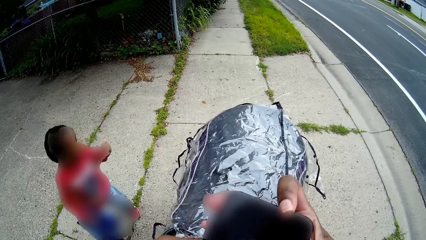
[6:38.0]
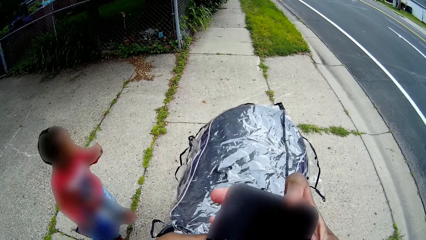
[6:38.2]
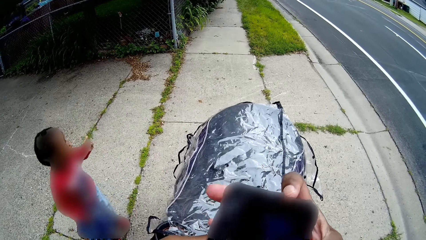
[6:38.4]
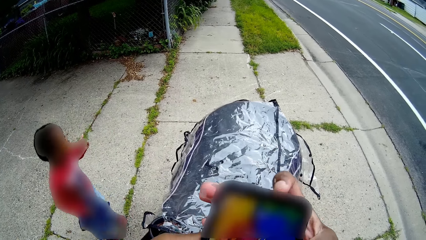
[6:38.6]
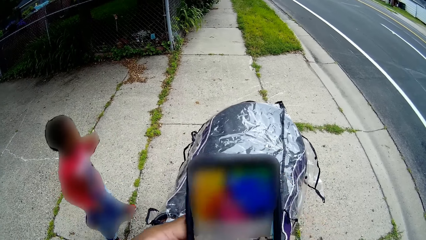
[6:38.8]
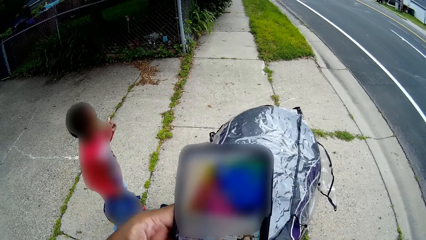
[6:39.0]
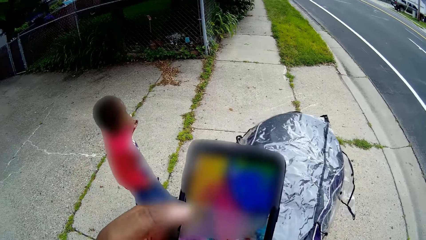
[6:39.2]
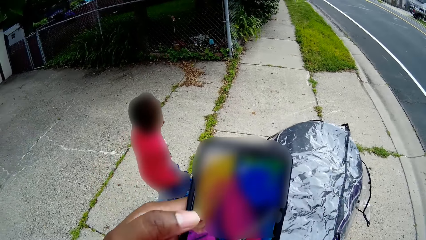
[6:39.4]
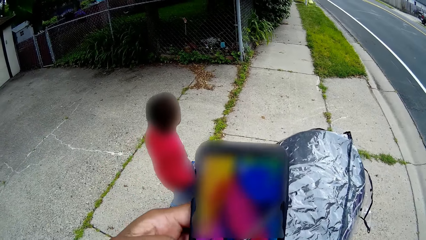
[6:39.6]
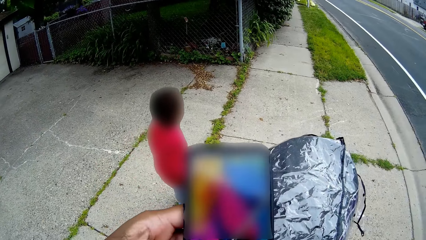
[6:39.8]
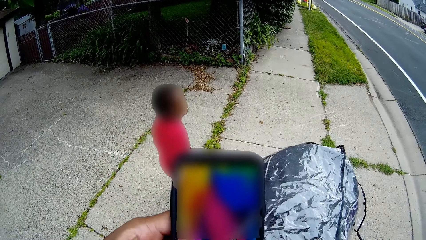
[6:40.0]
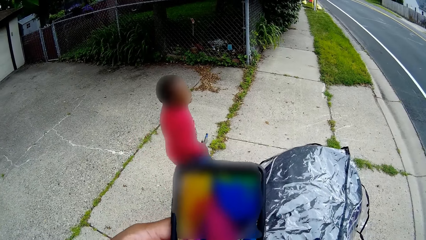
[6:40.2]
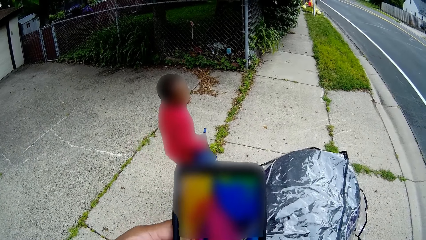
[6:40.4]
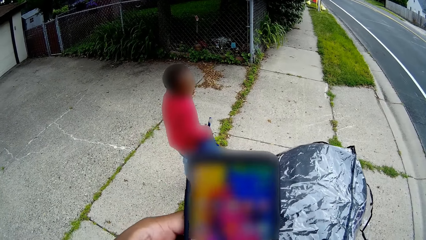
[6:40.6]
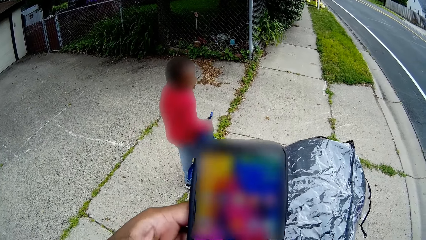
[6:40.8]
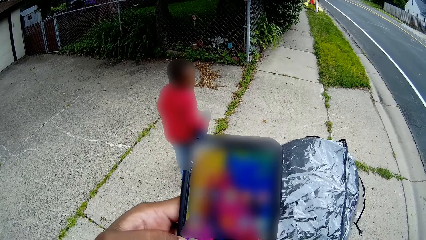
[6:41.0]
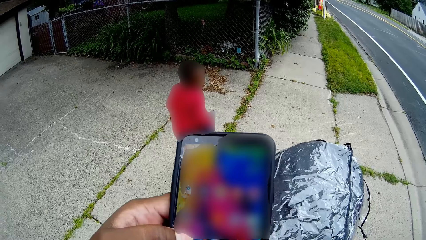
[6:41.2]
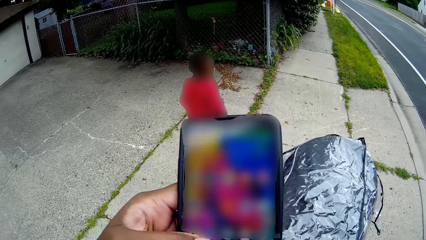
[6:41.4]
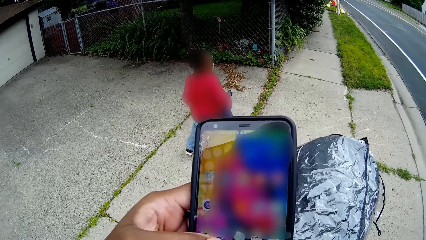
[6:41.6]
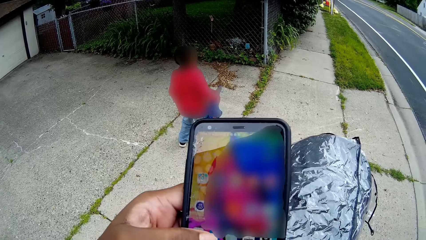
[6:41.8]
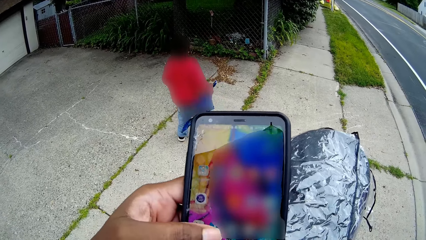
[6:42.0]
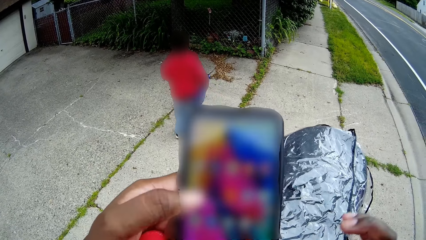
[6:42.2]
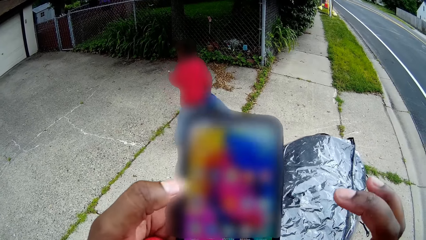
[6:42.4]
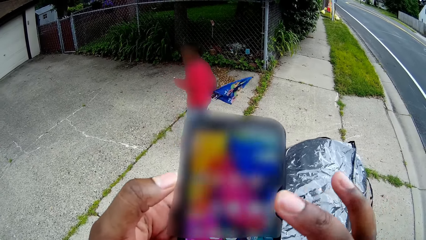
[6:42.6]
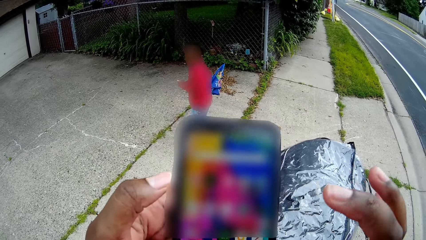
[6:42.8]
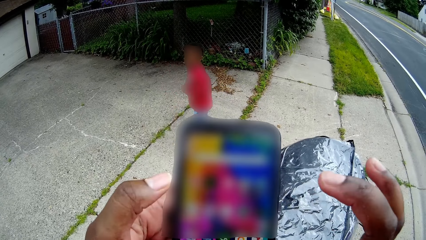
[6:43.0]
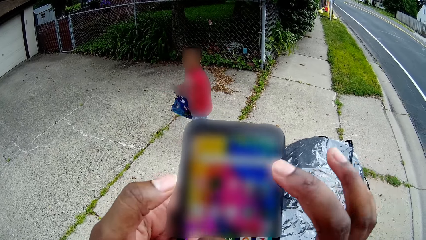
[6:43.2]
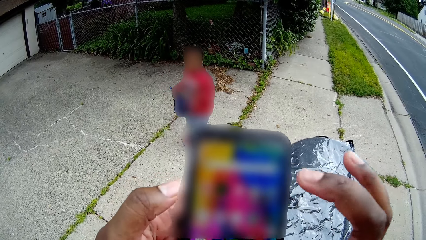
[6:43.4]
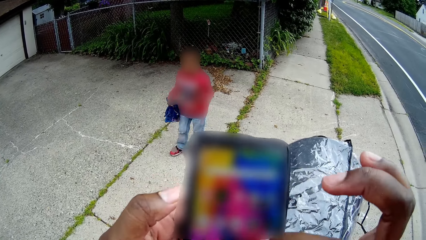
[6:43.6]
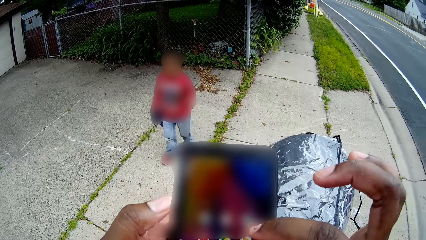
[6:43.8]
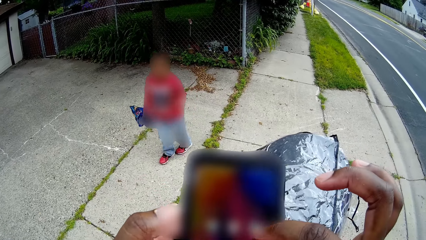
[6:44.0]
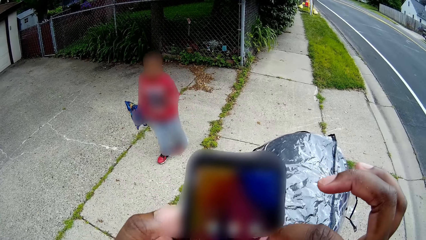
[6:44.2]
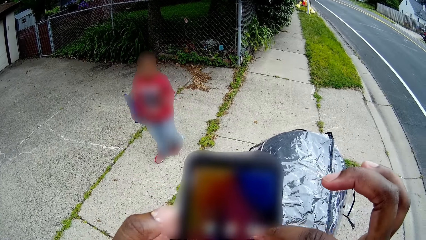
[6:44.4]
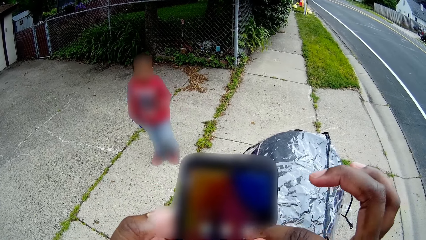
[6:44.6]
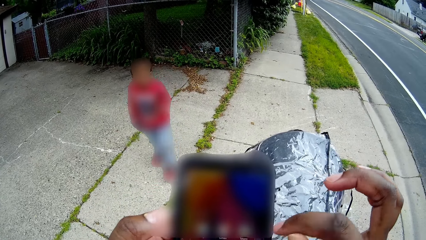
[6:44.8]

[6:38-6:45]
The camera wearer presses the phone in her hands with both hands.

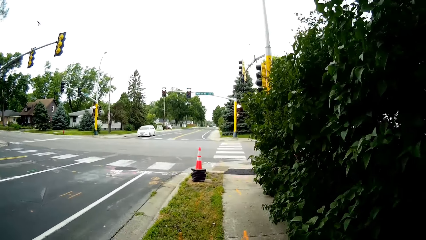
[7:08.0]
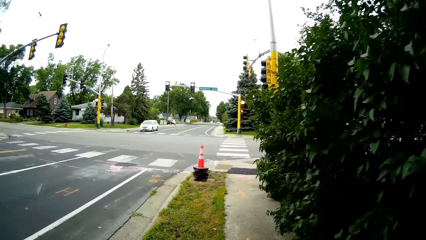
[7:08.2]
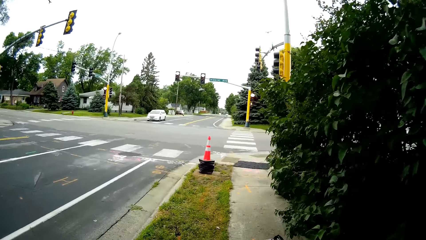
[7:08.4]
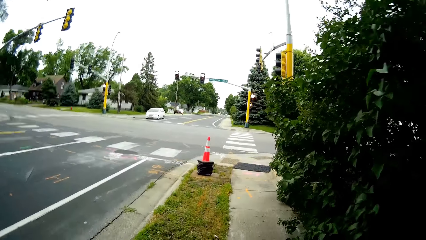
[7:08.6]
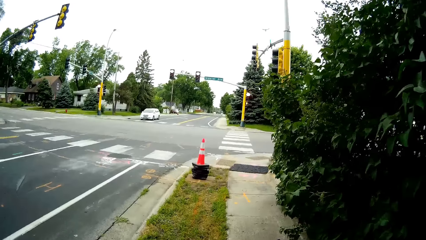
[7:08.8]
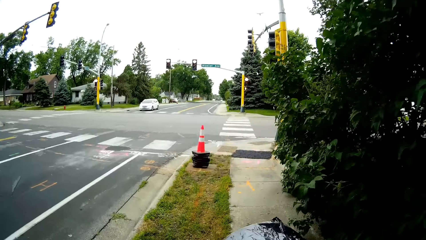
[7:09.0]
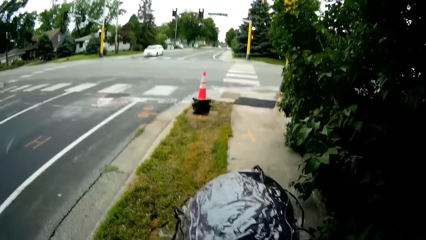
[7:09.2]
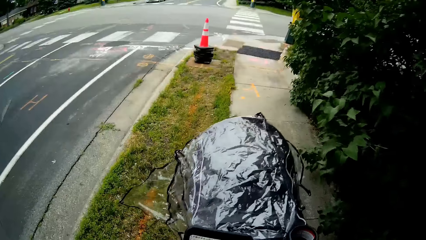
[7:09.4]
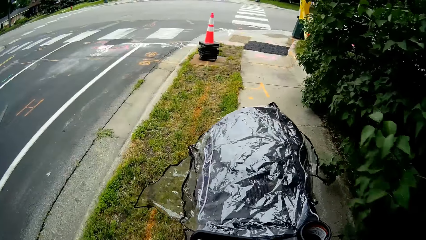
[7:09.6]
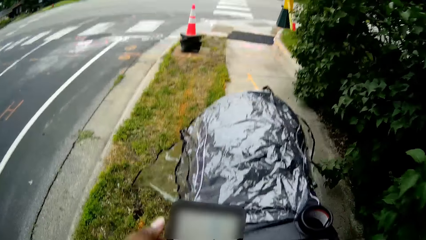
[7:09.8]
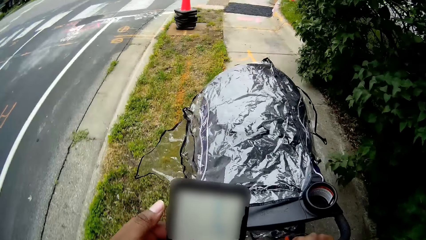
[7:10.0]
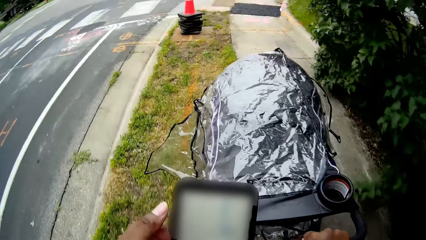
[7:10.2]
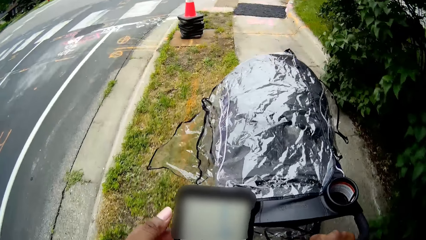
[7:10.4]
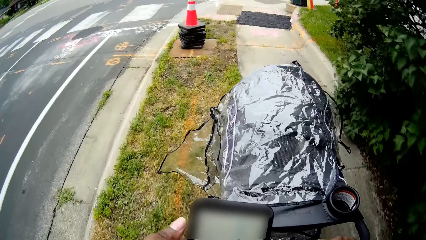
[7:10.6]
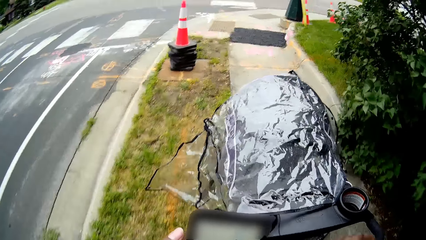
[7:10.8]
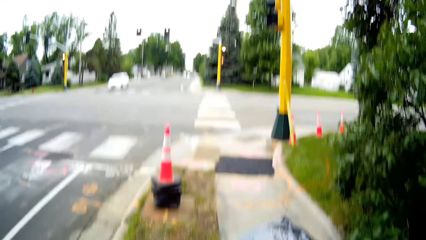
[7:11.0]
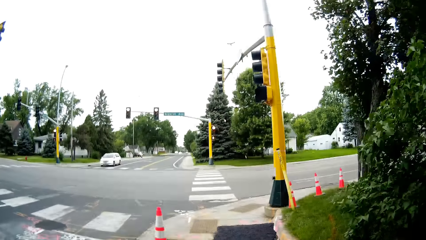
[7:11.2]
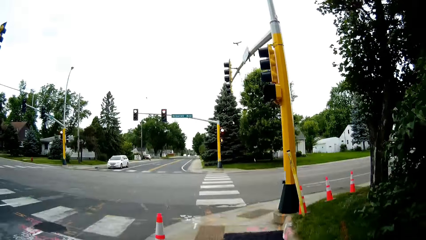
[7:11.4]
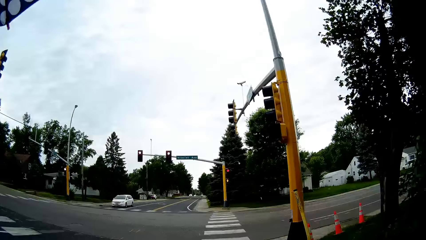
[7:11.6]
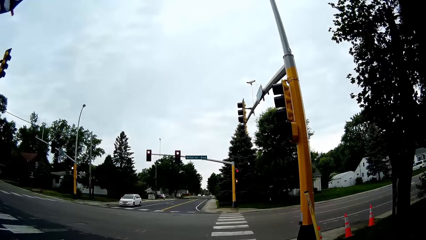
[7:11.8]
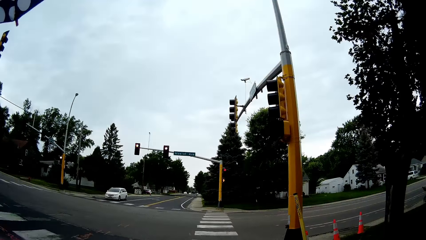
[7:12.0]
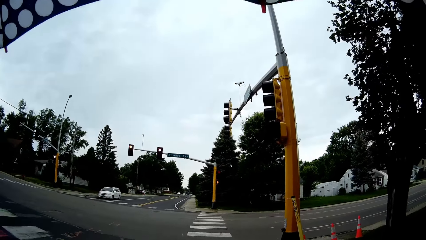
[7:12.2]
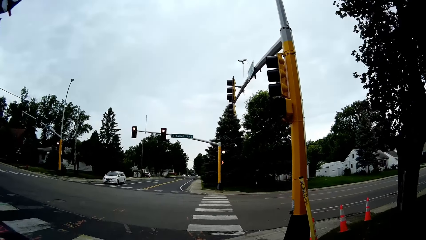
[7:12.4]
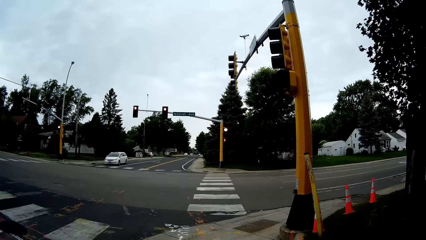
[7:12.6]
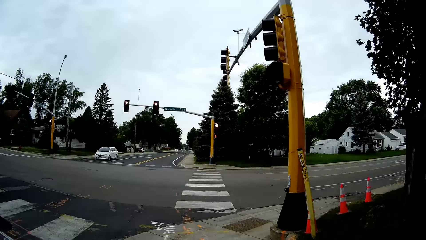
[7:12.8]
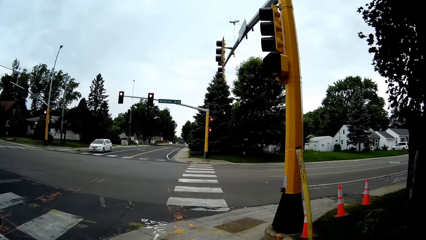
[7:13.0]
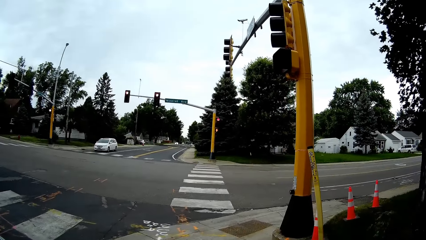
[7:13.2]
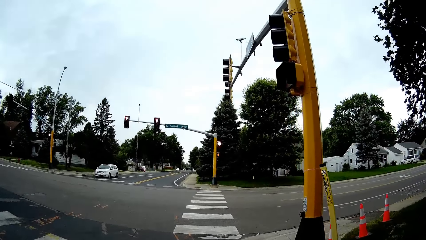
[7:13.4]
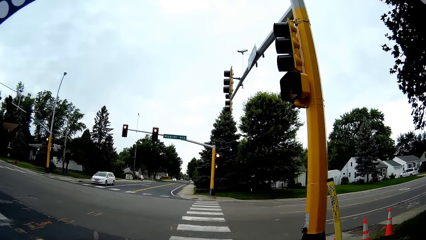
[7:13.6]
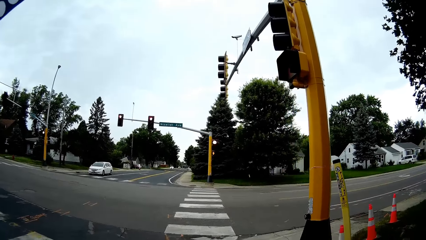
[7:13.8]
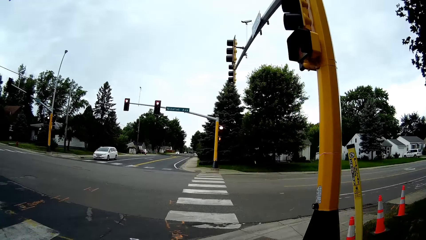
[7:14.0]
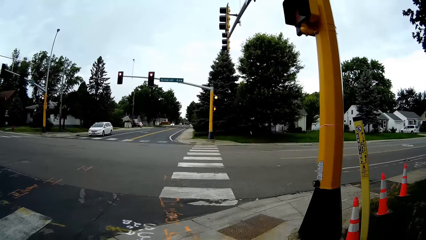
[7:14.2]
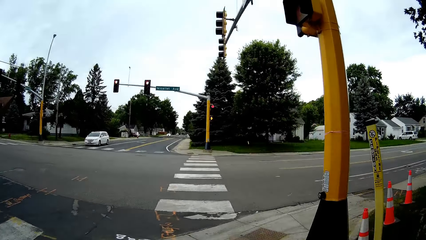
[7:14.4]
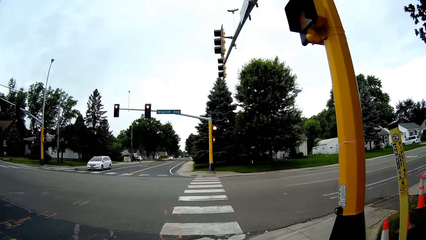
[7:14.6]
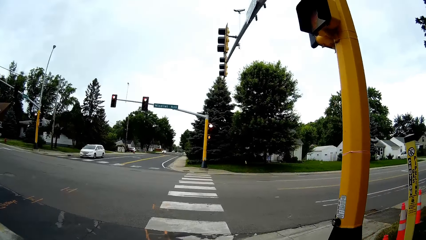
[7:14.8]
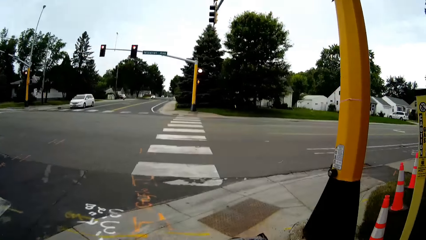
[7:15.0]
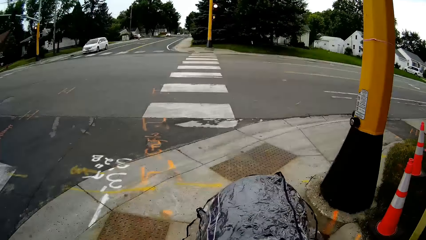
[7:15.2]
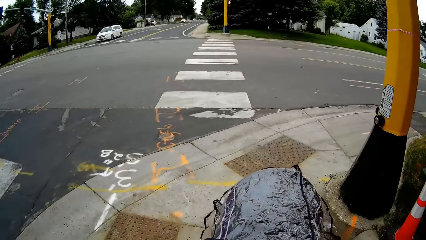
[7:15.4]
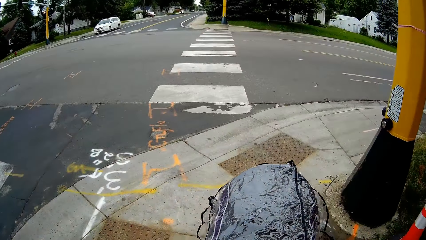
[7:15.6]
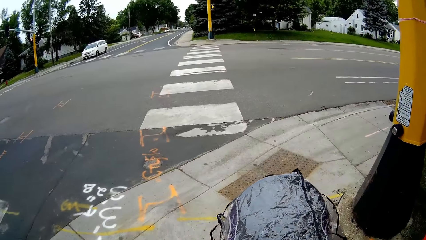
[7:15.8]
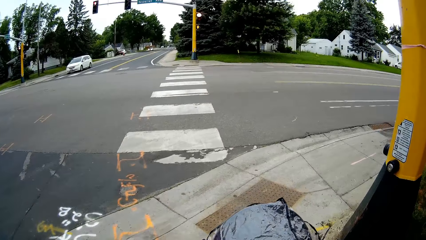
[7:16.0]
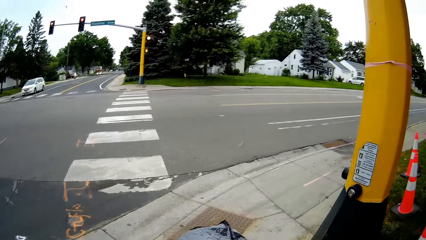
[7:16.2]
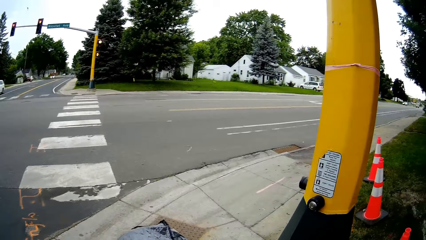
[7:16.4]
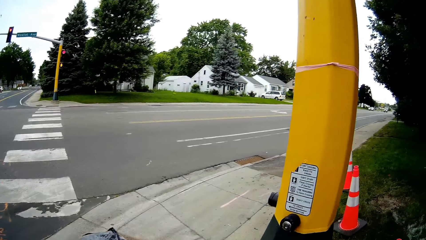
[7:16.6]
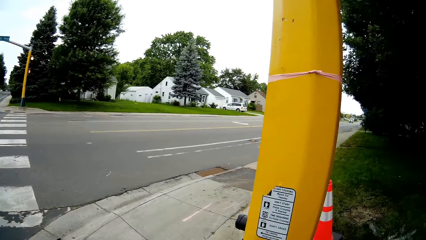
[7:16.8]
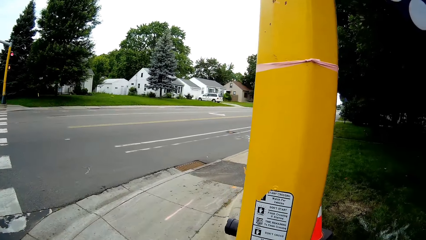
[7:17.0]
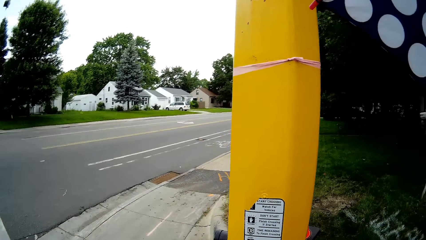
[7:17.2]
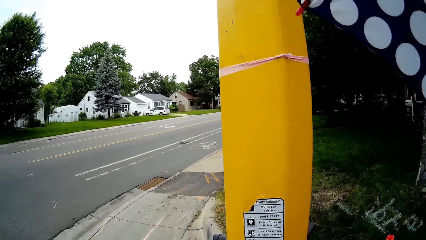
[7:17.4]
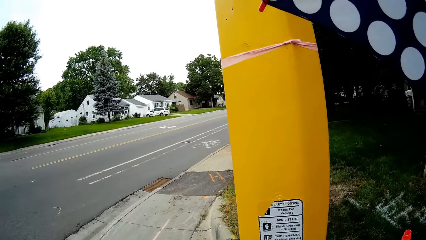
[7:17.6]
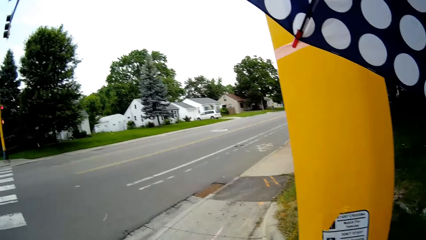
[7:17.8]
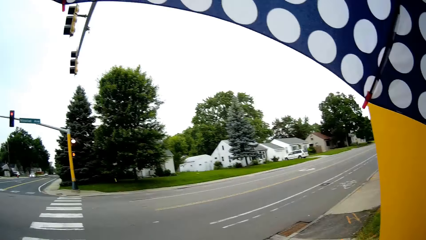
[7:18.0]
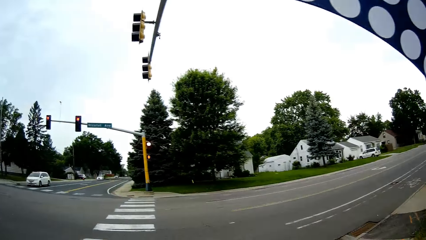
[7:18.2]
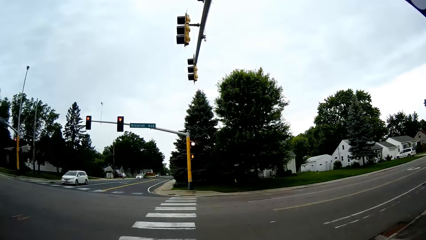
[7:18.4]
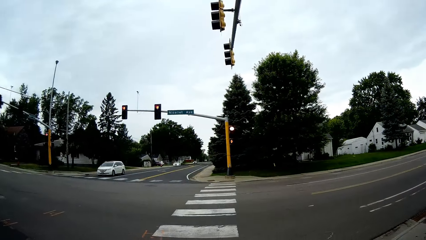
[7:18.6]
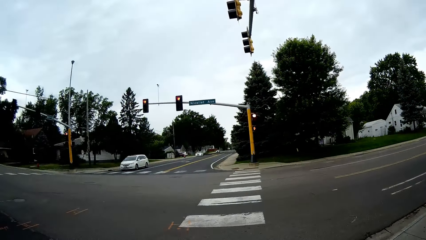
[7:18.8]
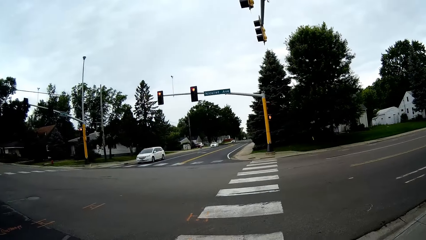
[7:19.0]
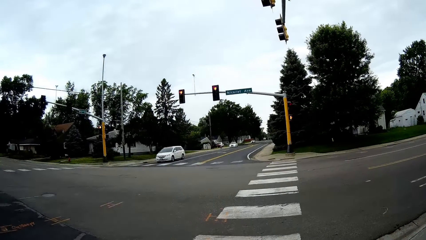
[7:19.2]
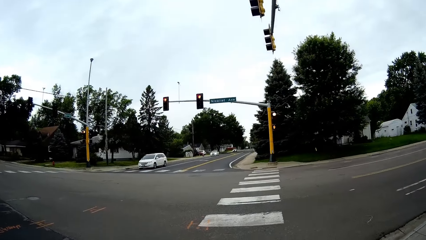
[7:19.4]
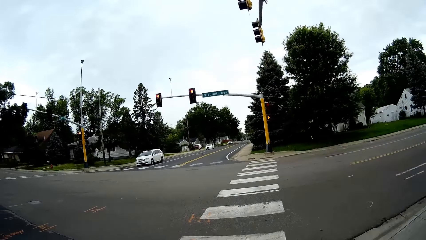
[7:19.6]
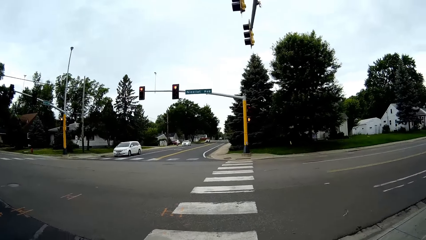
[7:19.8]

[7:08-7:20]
The camera wearer pushes the baby stroller on the sidewalk.
